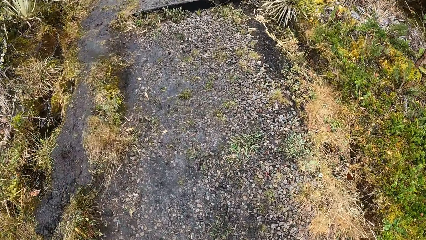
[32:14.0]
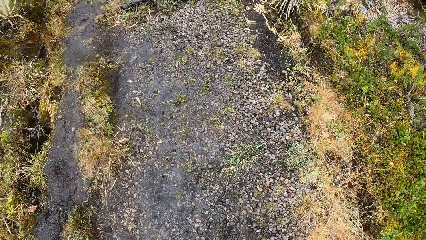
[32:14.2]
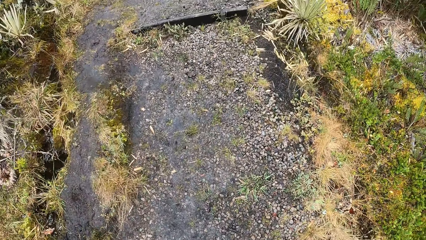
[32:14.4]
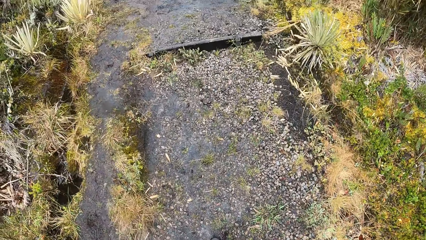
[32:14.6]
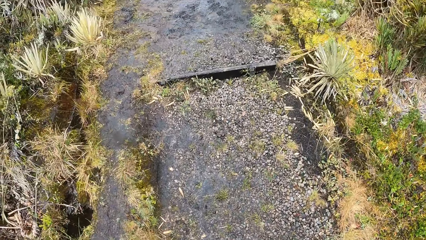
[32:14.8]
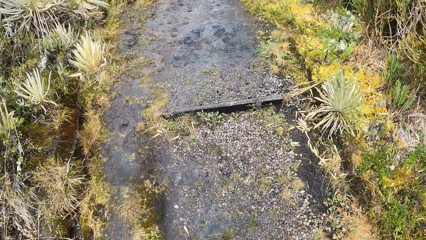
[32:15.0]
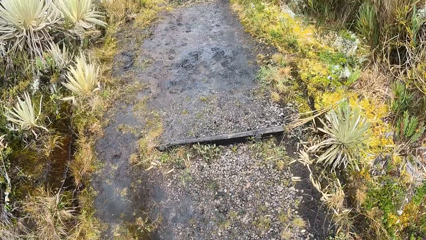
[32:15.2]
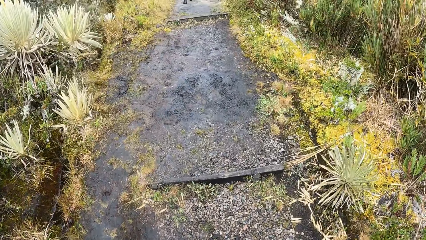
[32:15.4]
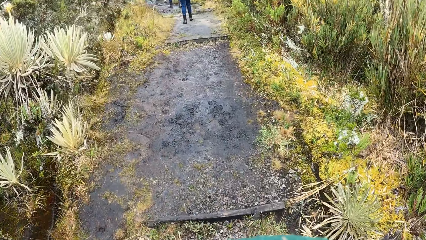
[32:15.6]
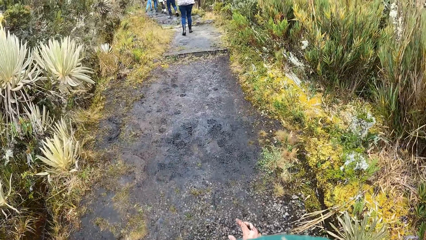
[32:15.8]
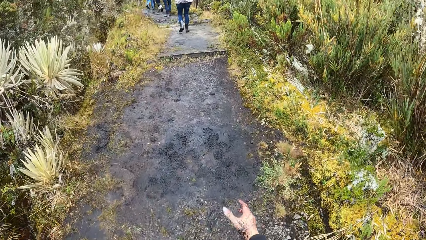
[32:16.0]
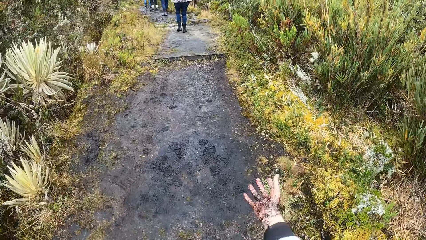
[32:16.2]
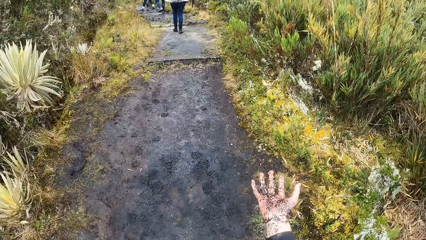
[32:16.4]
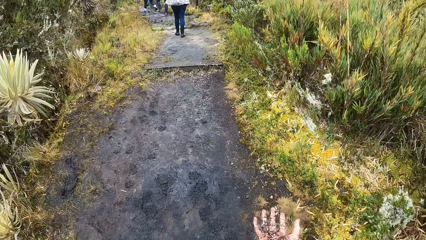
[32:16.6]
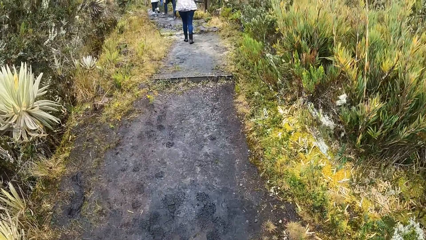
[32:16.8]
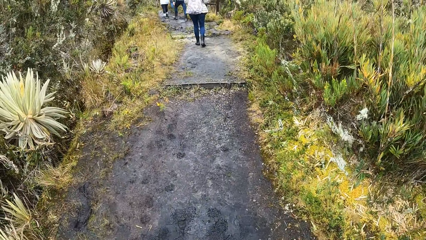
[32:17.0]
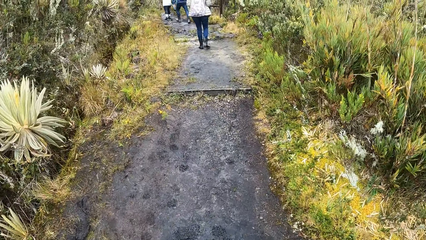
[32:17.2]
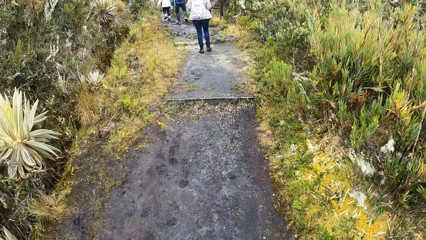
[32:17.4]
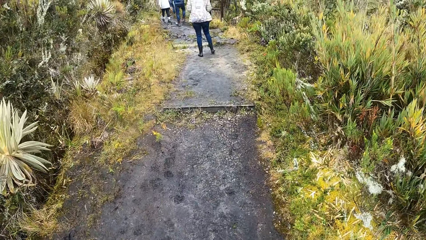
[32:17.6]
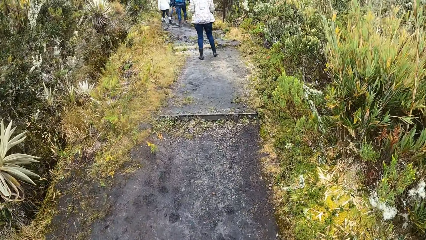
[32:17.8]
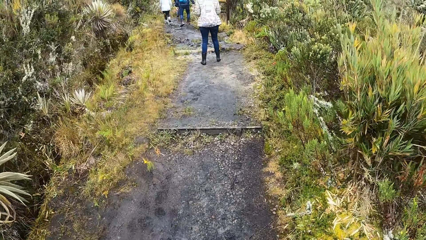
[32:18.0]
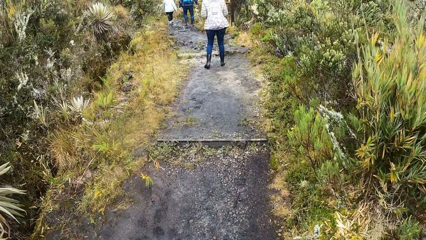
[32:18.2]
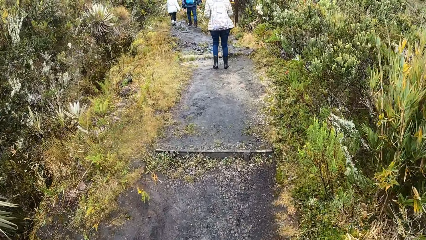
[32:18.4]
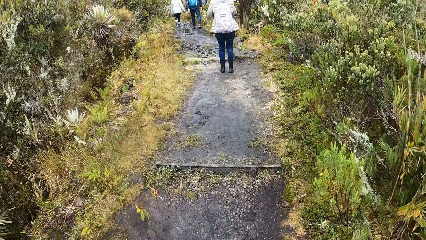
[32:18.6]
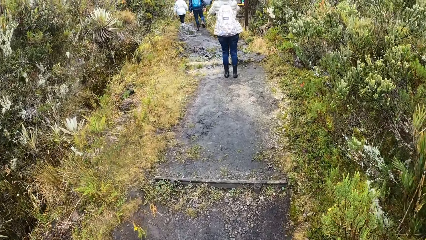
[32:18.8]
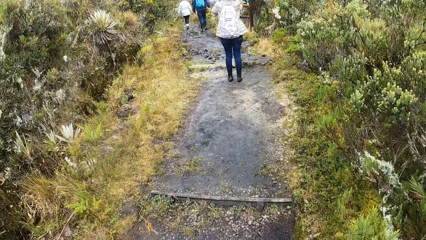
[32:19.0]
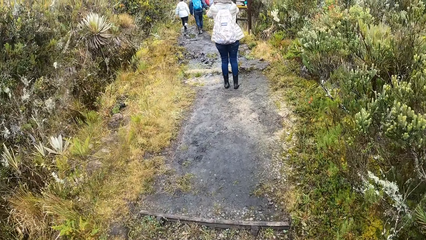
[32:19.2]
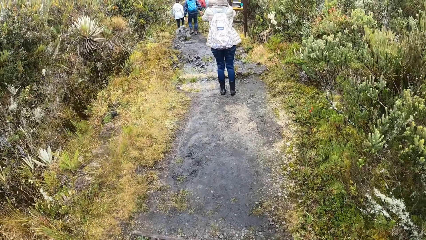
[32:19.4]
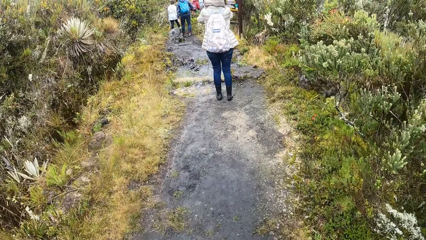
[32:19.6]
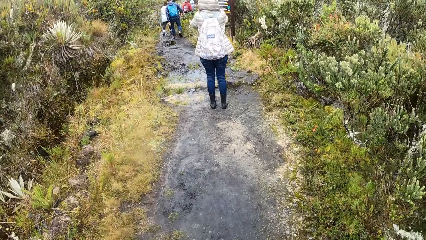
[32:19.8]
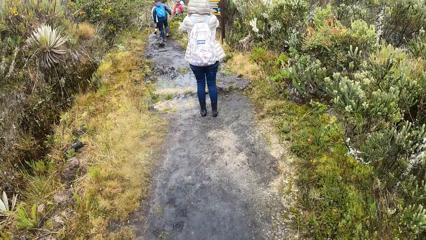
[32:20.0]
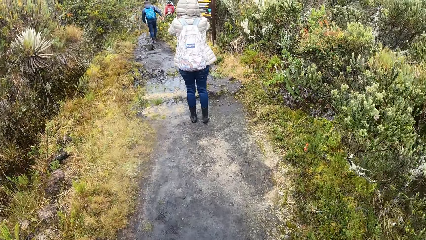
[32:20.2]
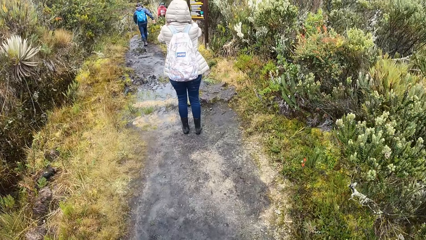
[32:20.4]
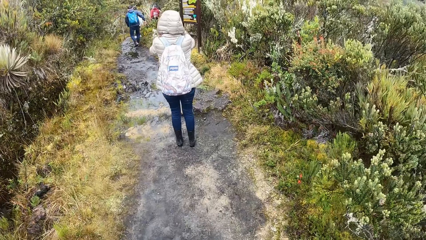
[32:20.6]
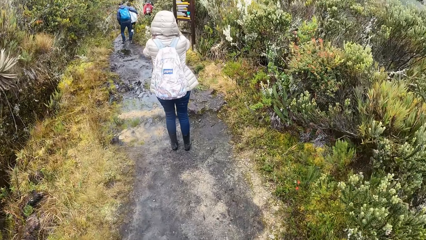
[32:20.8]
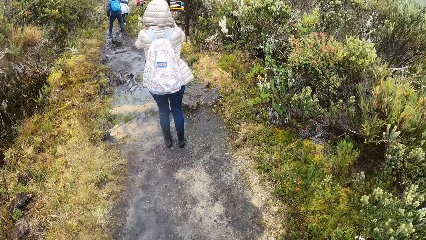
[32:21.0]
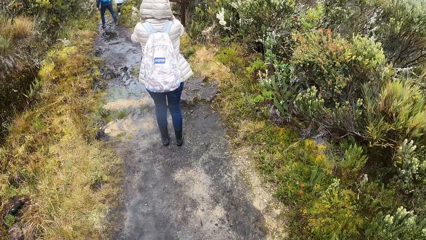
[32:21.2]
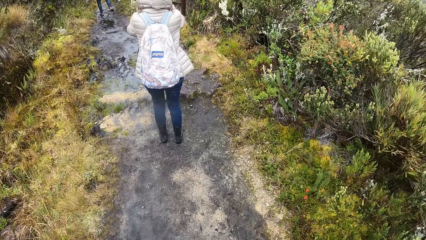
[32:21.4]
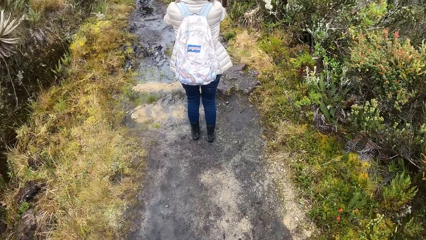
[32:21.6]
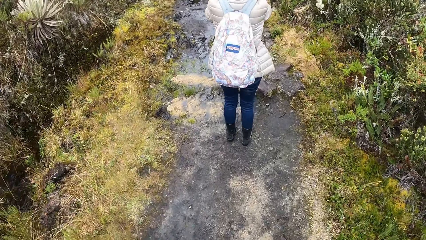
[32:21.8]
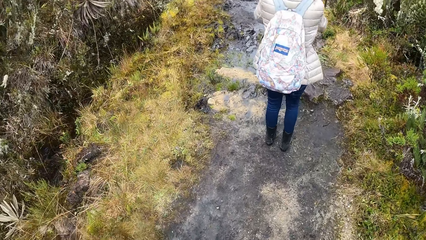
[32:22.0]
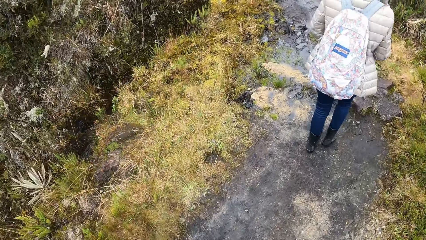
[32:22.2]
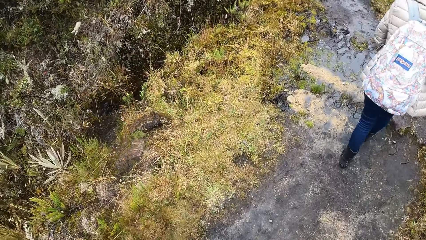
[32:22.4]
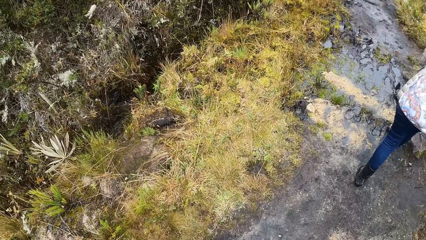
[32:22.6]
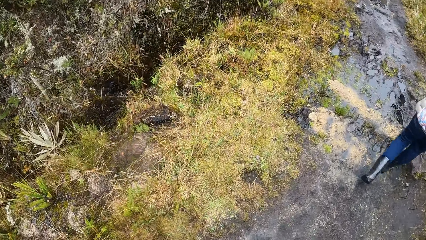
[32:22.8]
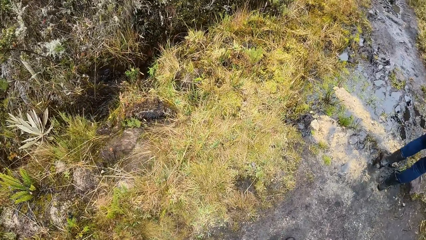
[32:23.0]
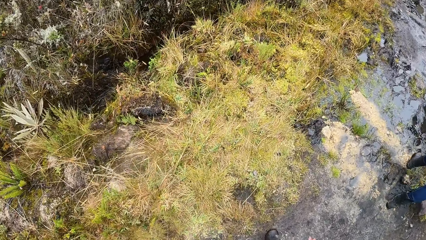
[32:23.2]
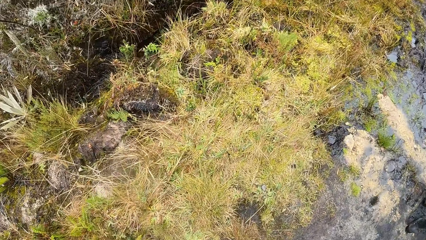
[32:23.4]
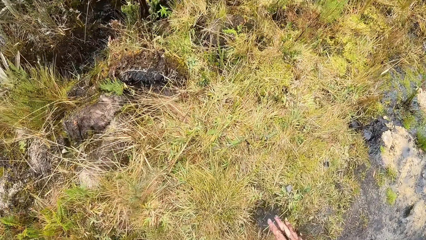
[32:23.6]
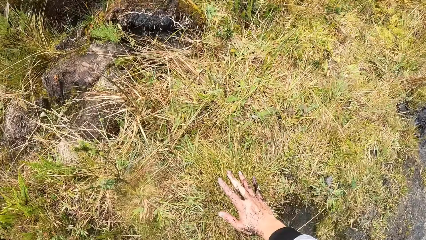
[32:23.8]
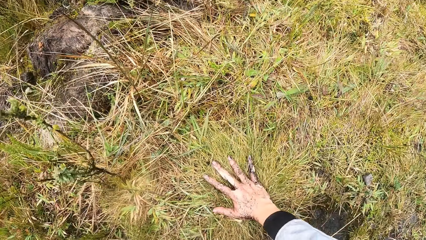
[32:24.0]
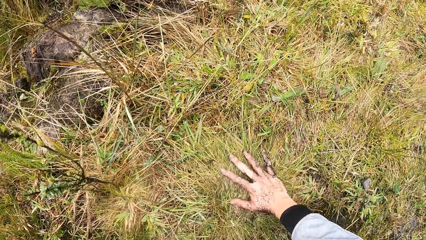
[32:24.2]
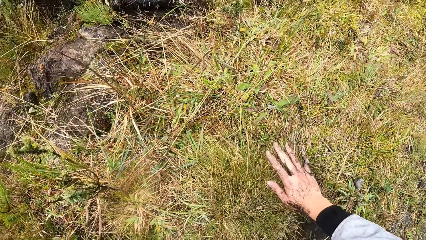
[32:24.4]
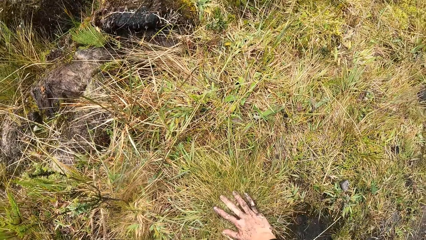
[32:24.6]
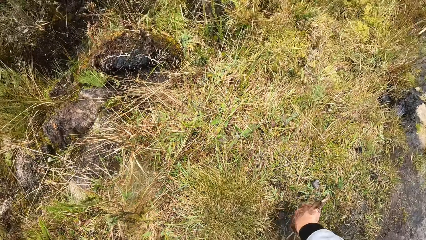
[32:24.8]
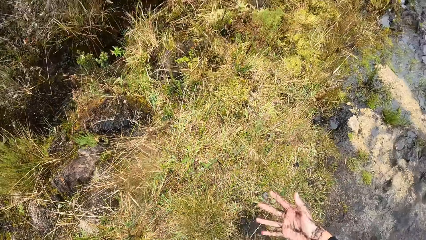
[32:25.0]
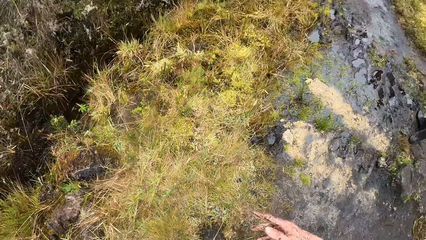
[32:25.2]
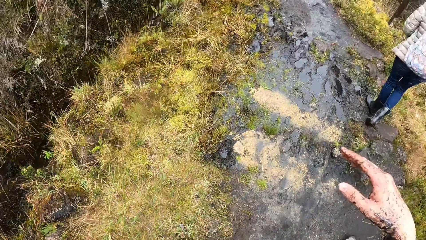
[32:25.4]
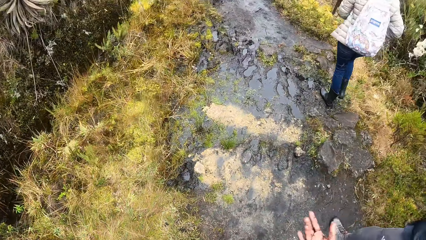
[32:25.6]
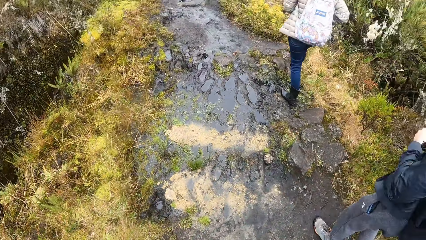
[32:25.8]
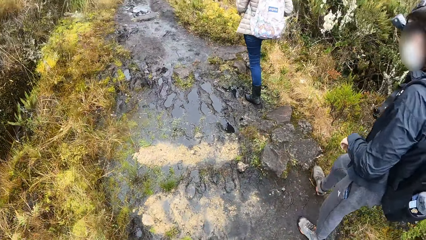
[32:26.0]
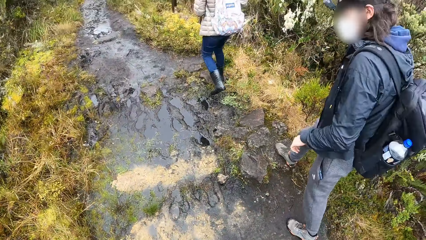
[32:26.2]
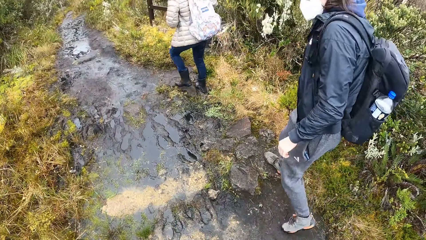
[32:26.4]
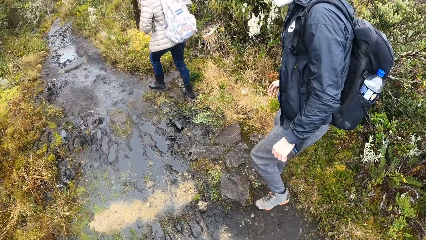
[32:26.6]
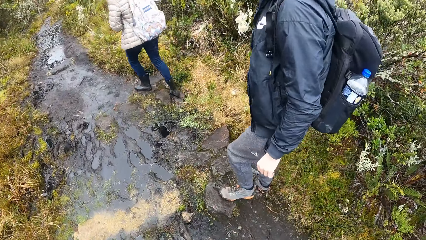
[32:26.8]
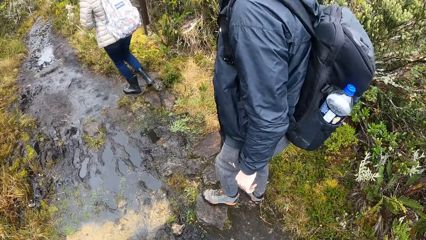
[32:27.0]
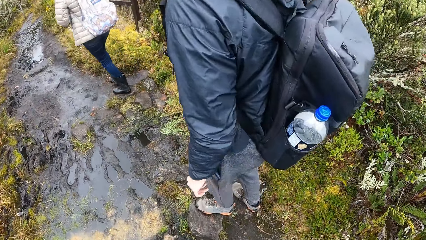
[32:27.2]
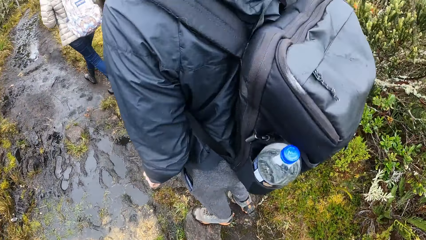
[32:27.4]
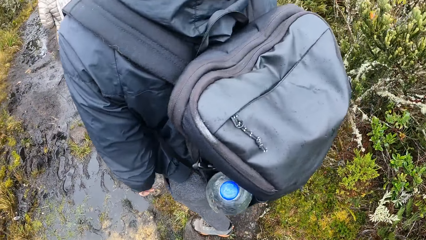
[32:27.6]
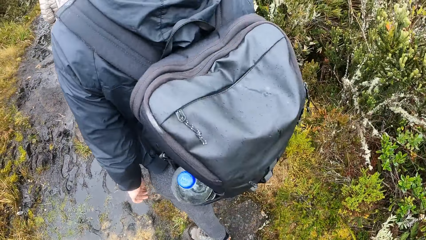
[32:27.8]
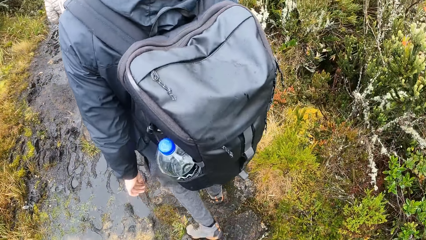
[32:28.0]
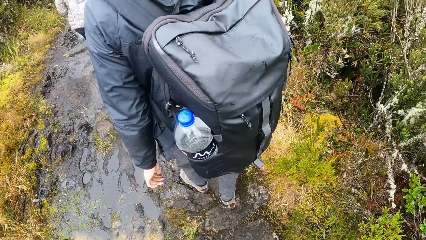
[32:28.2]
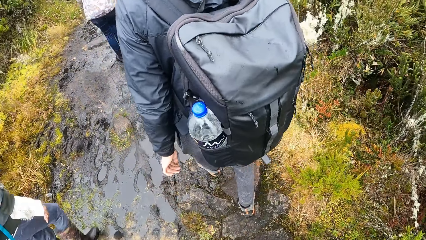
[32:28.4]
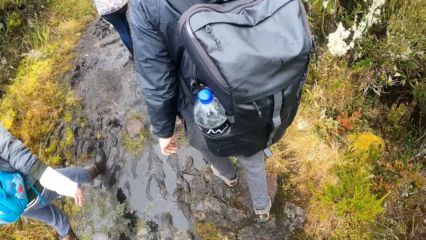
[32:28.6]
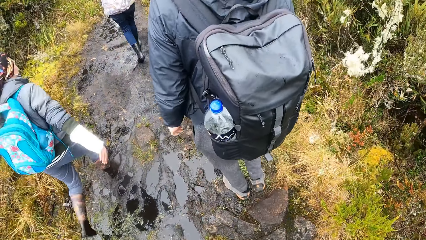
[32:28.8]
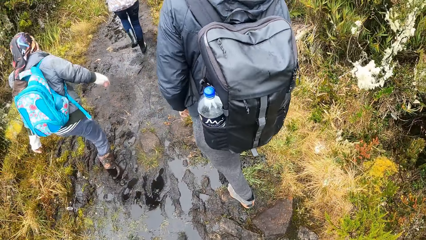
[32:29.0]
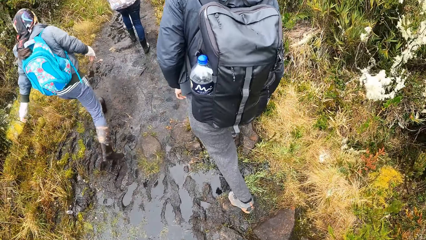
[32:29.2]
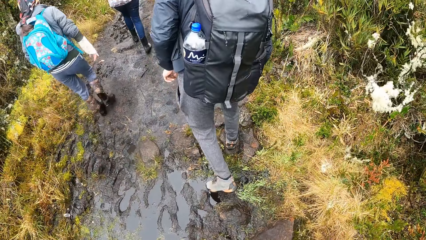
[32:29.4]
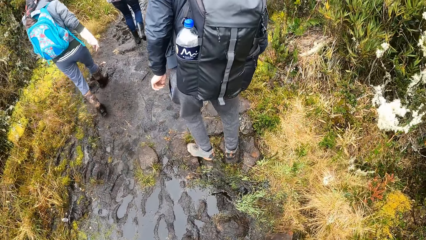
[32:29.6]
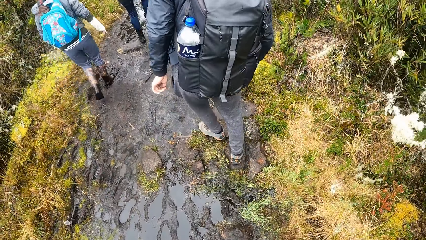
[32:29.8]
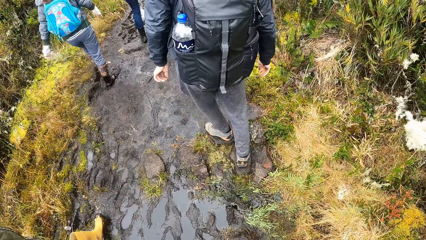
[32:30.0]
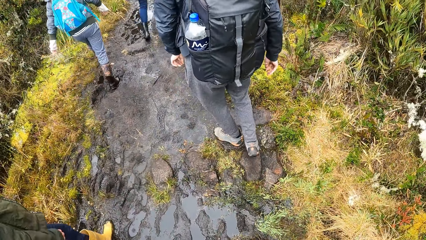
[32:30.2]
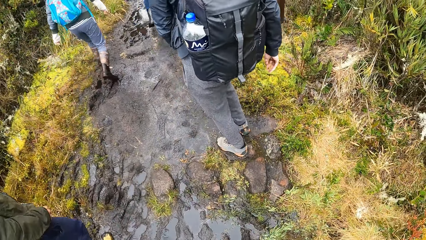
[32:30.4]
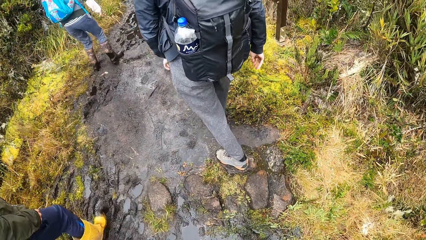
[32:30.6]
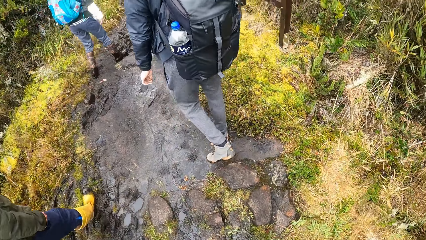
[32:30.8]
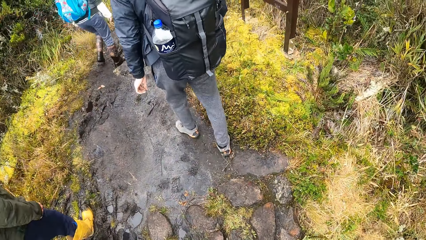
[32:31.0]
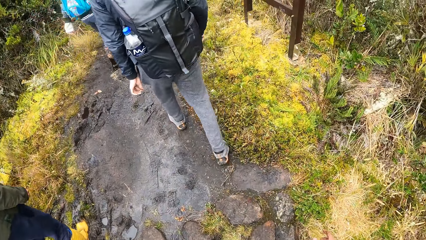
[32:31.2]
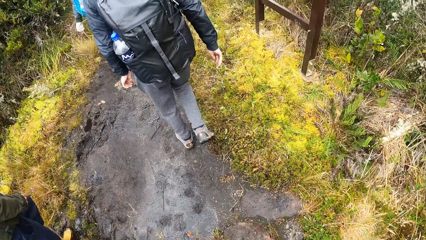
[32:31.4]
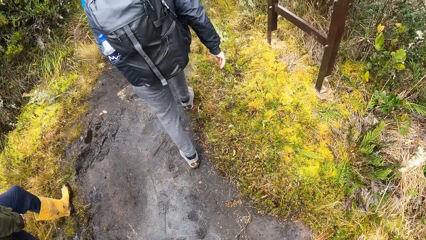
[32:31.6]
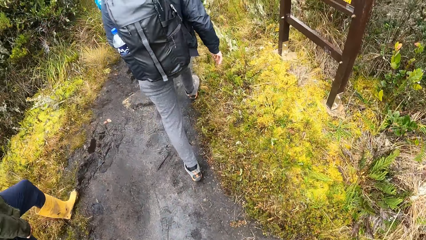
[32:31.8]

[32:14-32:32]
The camera wearer moves the hand. A person looks around. The camera wearer walks on the pavement. She rubs her right hand on the grass along the path. She shakes the hand. She walks up the path with the group of people. Another person walks on the pavement. Another person walks around.
